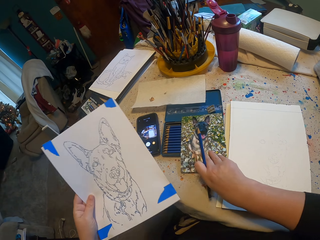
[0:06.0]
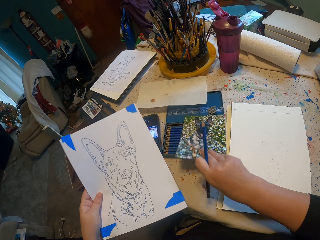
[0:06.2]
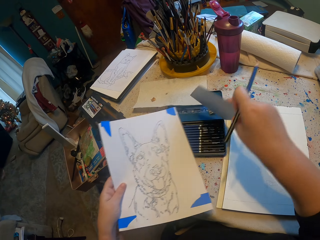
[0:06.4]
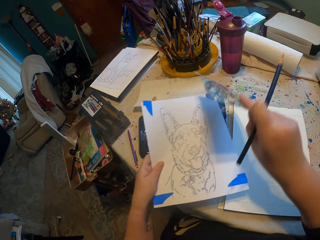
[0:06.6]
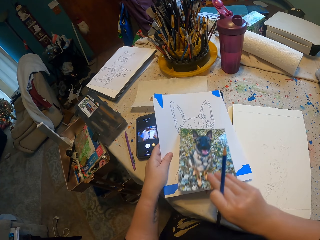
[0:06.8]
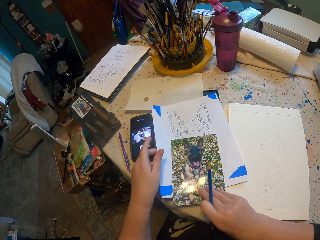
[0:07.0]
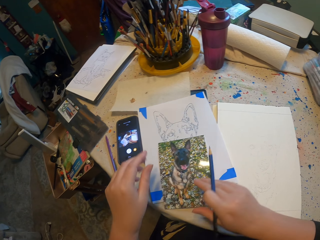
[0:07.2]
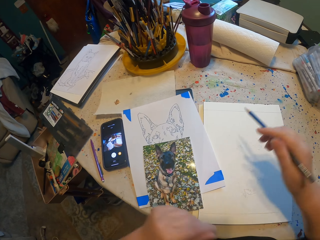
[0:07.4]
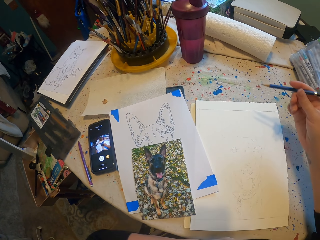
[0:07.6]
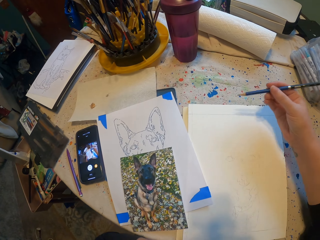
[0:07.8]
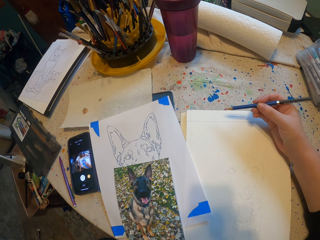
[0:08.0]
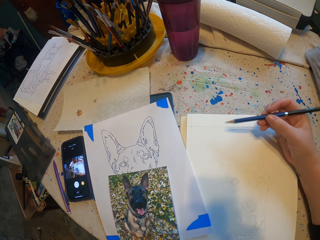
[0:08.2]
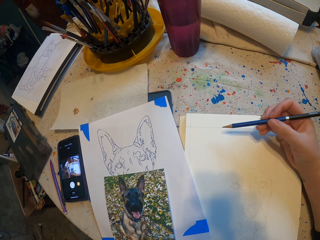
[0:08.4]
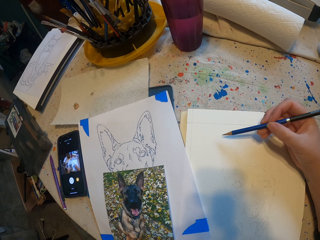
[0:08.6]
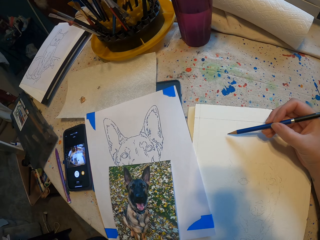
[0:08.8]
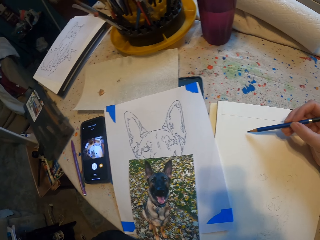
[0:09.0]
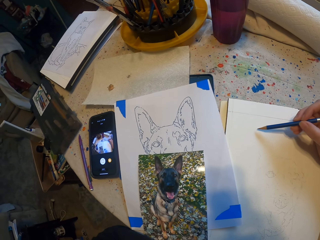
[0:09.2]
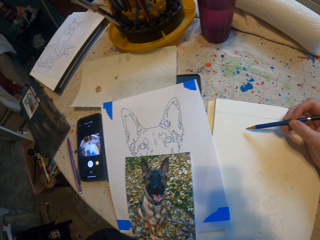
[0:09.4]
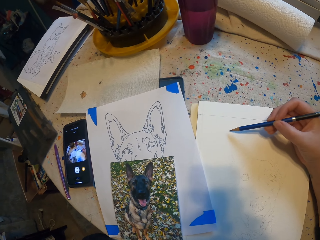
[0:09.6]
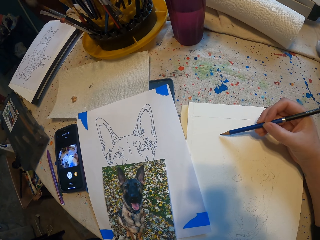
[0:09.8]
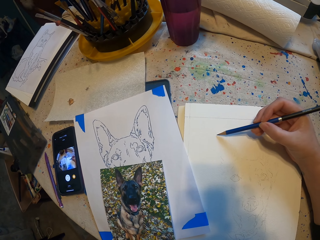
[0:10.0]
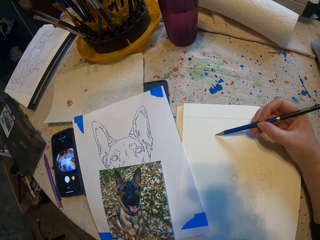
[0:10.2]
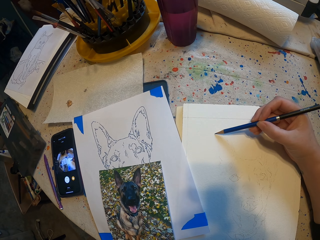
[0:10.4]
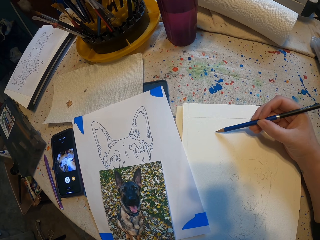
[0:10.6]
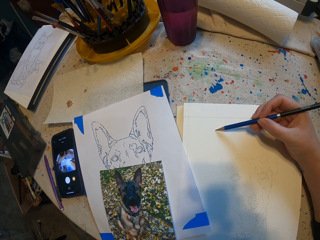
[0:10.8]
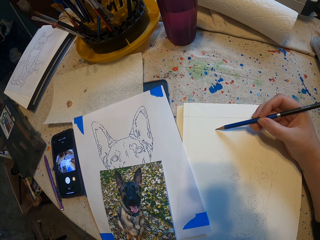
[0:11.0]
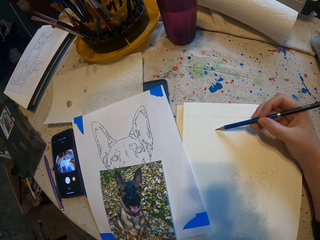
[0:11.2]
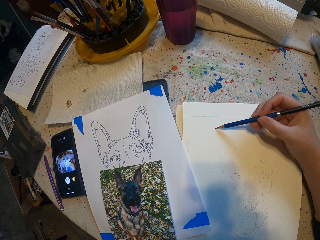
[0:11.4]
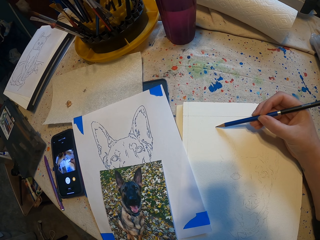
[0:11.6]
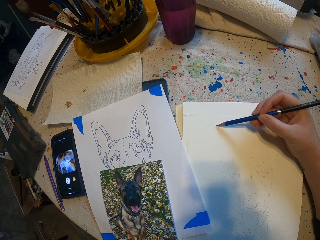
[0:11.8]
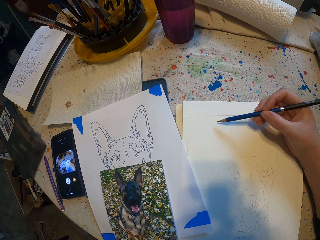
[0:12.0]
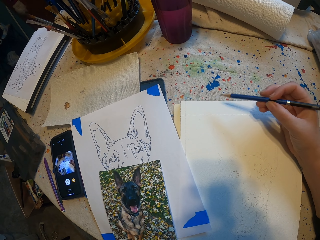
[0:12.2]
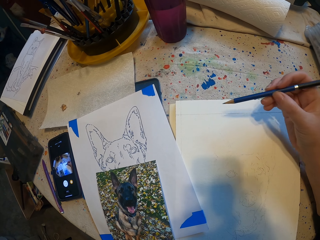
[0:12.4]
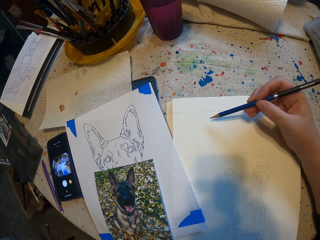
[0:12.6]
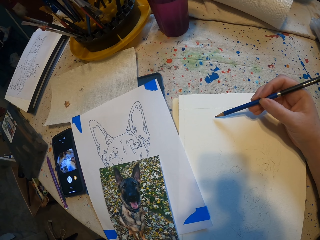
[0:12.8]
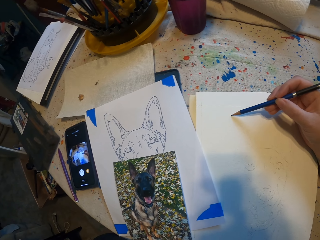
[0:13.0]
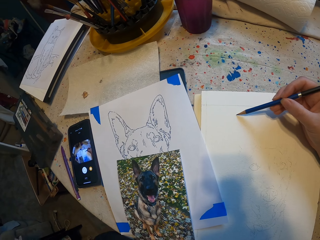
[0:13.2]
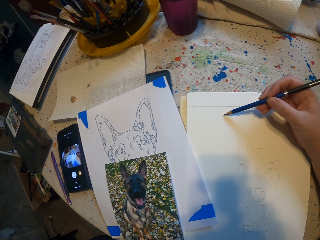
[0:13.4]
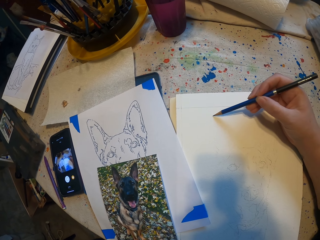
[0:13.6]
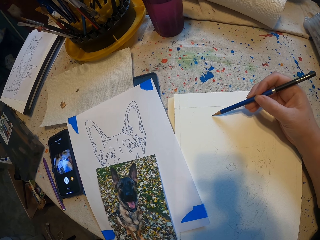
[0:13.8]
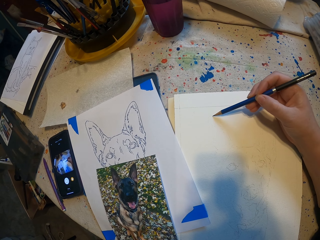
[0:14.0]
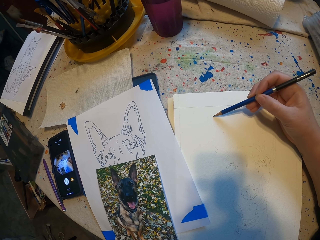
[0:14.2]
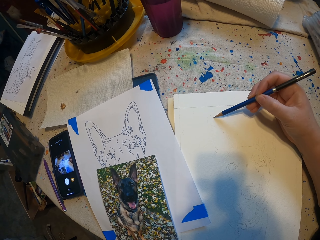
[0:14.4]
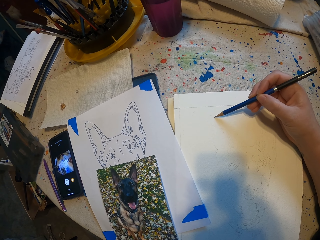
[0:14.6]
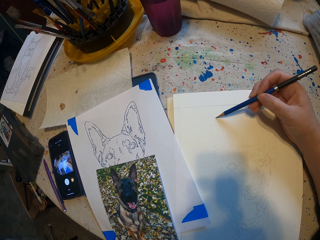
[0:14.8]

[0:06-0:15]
The camera wearer picks a sample. They put the drawing under the actual picture. They start to sketch.

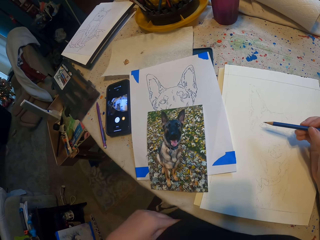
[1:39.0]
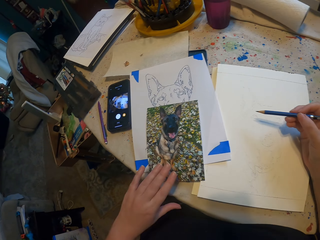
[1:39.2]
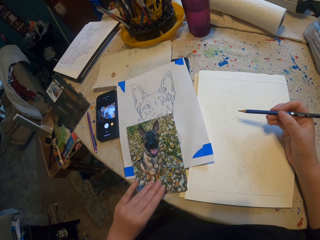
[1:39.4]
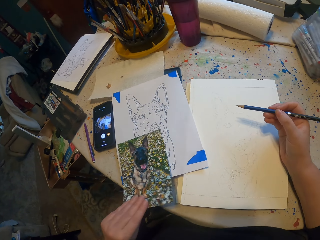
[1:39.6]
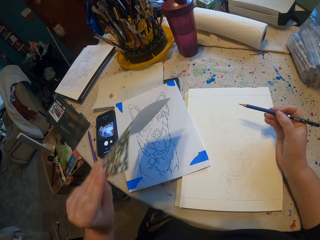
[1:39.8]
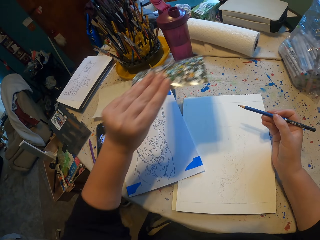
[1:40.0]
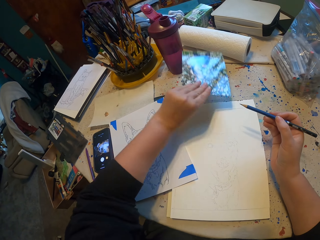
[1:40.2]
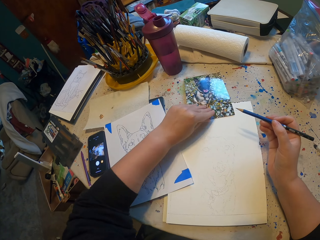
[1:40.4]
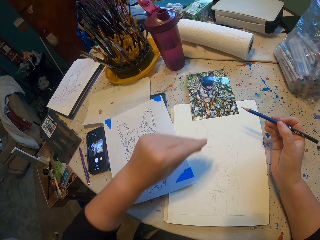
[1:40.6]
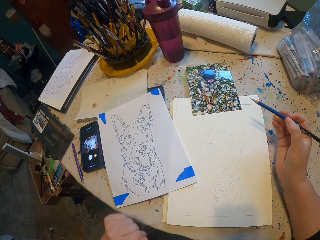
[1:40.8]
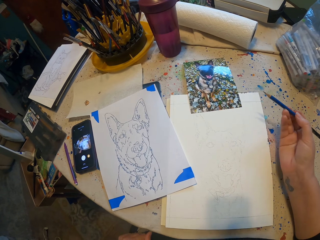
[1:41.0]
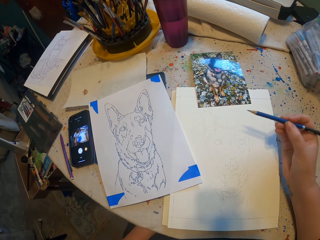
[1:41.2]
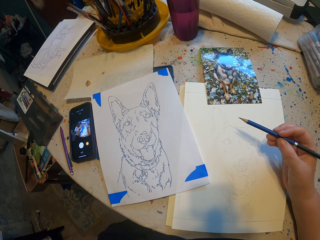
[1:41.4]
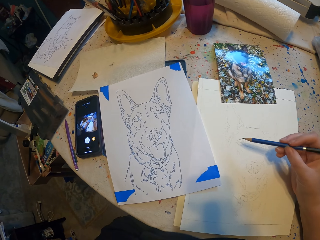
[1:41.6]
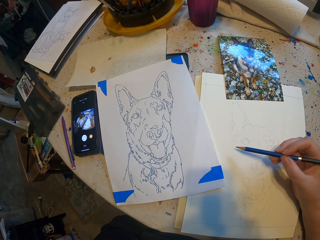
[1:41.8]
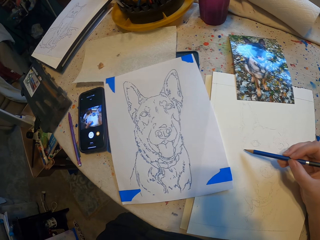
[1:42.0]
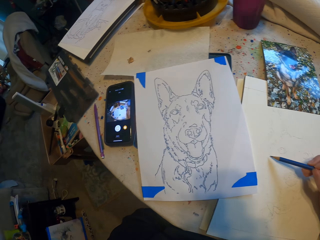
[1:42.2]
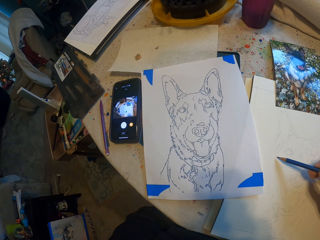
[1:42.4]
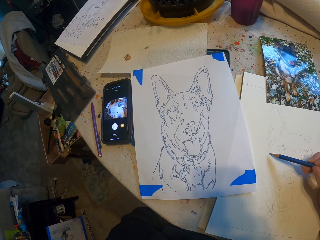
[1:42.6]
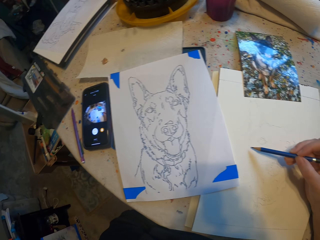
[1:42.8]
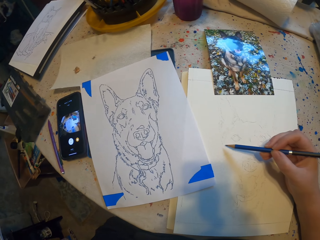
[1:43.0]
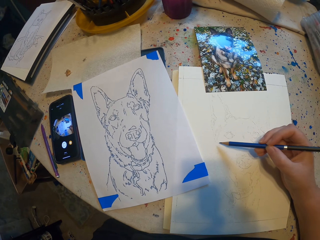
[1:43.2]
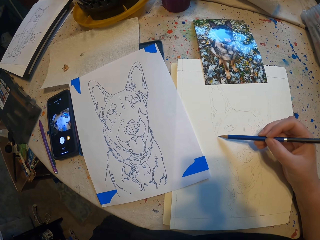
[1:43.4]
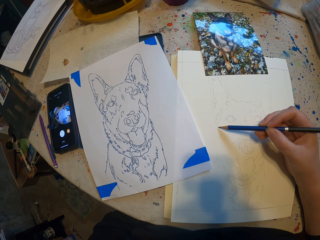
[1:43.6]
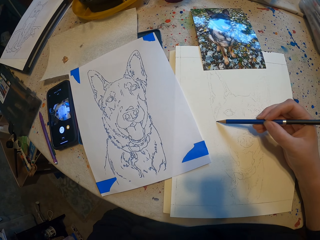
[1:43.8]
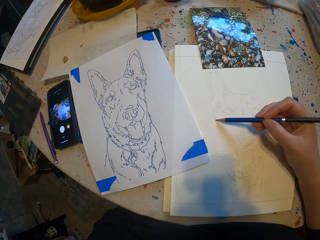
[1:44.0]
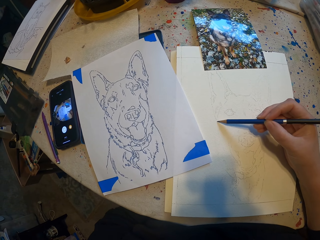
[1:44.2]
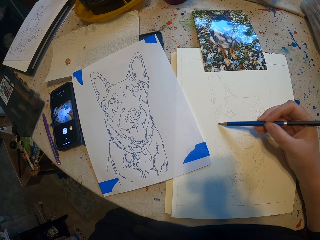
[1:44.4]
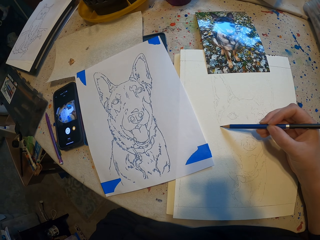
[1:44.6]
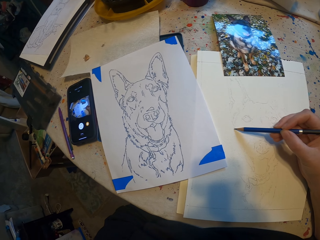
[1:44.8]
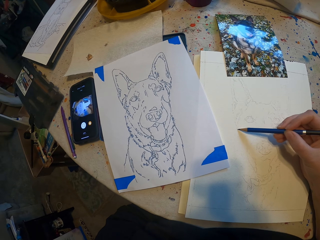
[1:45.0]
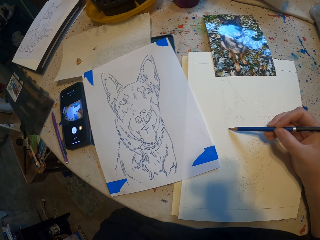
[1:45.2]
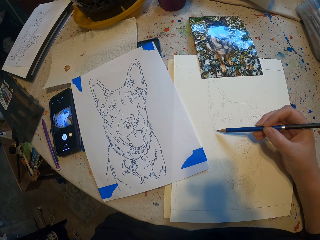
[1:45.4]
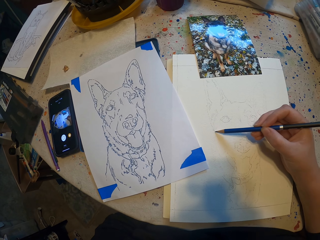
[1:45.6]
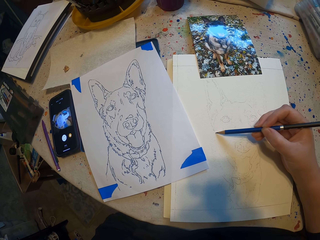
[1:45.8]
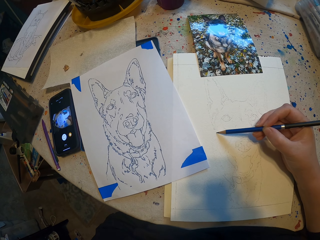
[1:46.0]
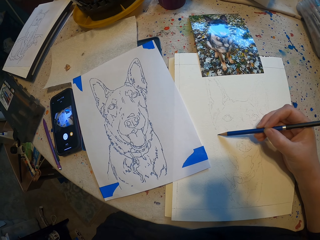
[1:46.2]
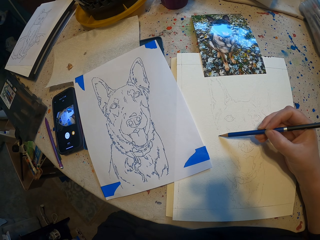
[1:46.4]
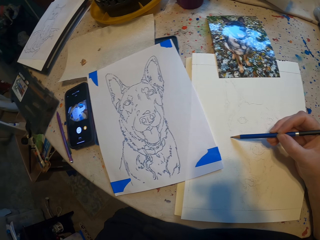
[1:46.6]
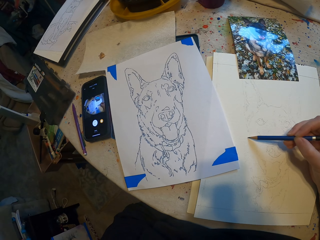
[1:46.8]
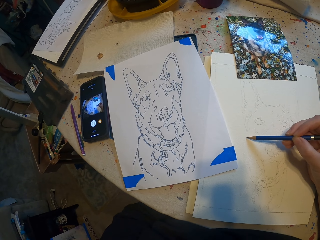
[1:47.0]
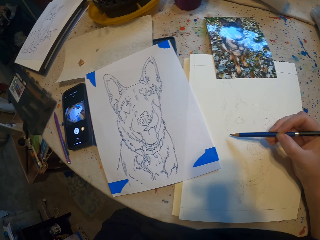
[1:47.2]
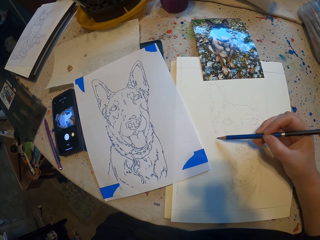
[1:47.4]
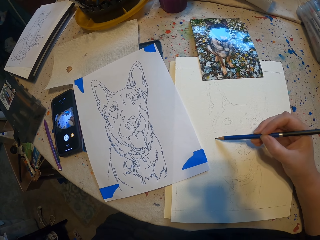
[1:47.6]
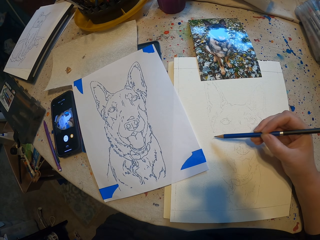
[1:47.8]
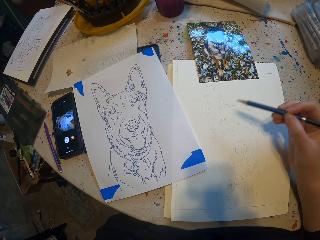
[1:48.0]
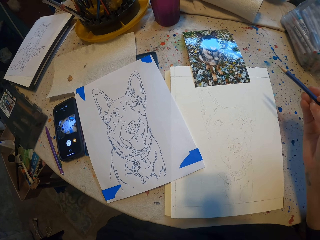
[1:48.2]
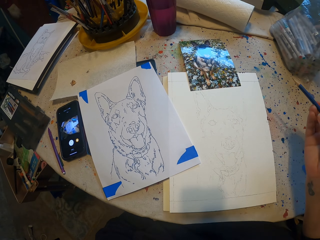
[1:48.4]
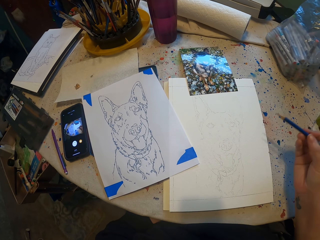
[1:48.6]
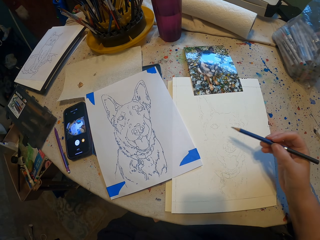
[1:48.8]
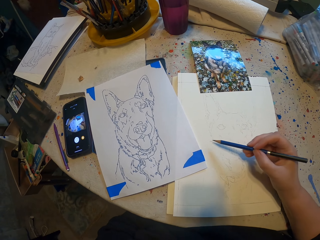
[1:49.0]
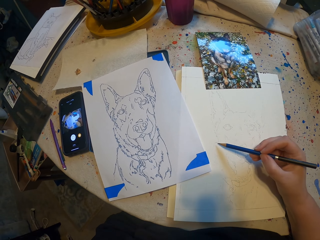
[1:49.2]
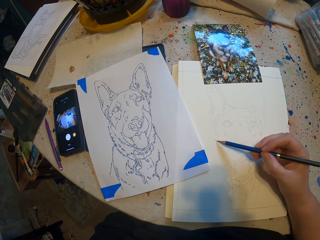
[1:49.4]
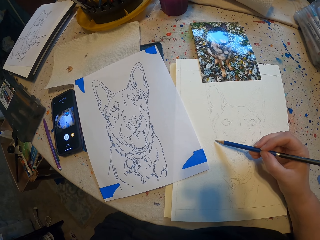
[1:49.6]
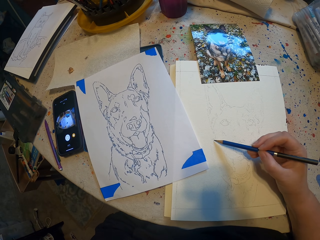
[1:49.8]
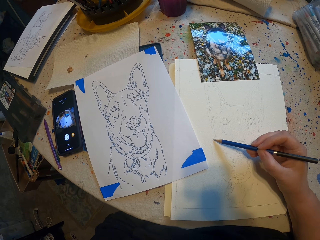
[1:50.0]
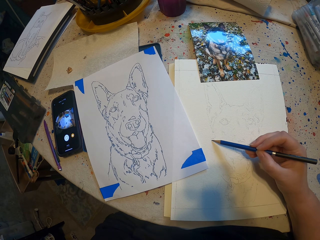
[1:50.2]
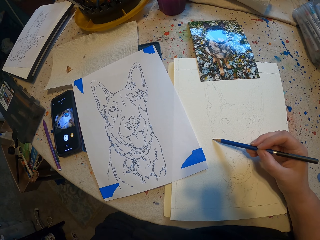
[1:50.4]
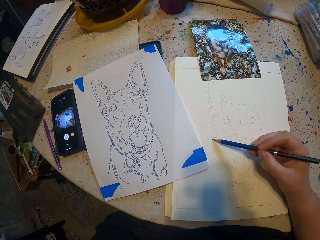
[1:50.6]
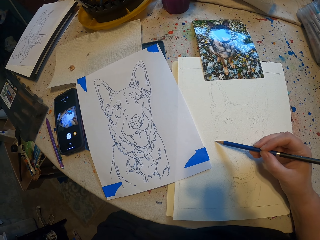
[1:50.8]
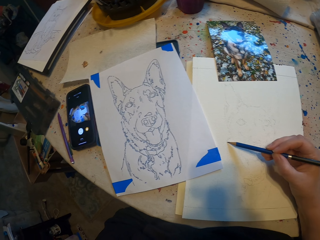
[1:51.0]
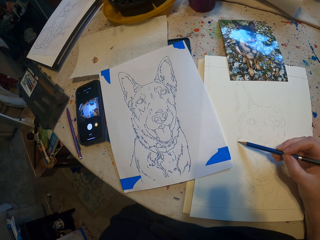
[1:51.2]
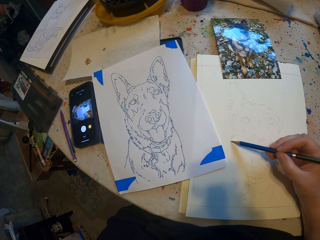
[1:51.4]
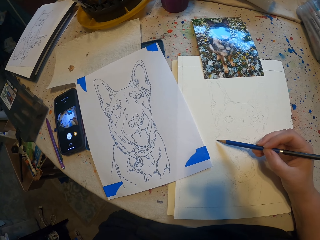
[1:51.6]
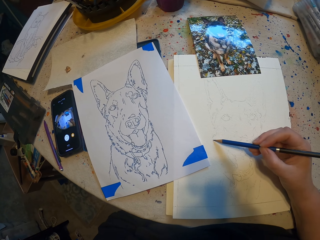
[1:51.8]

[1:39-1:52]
The camera wearer puts the actual picture aside. They continue to sketch.
